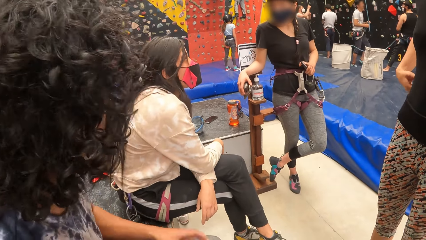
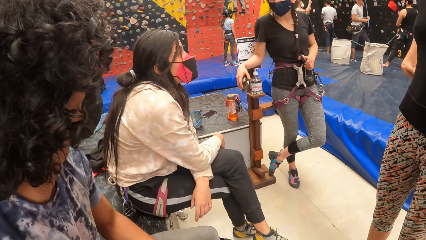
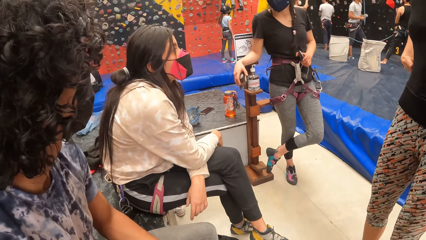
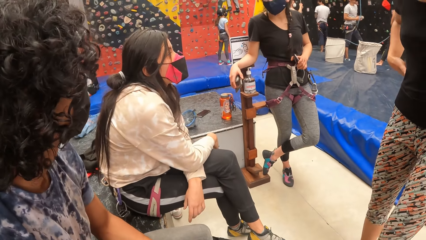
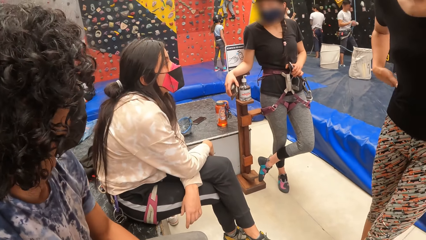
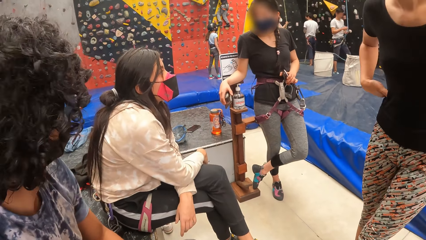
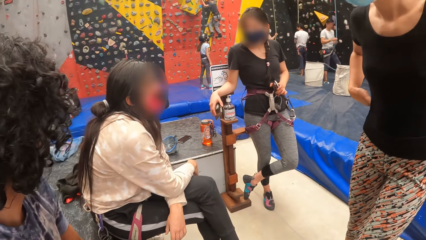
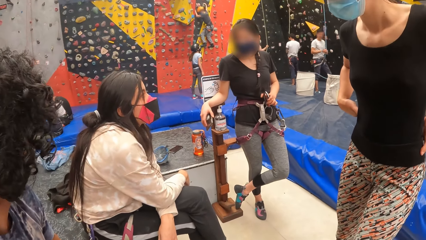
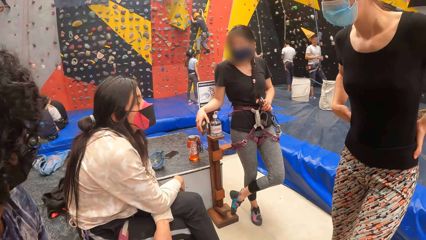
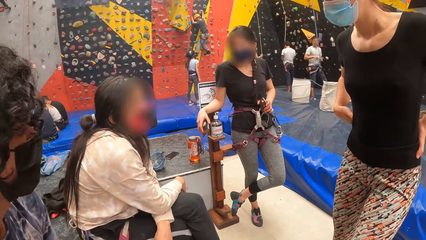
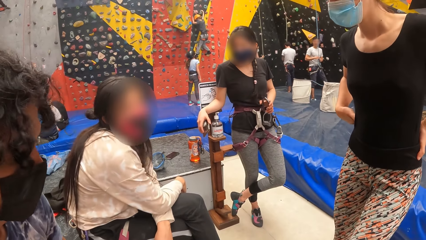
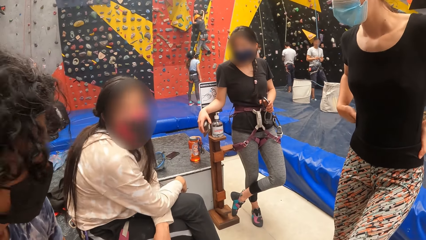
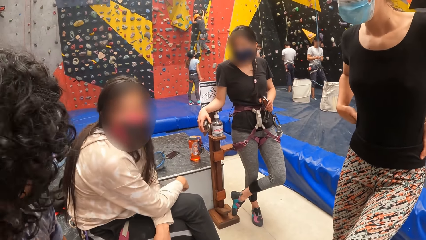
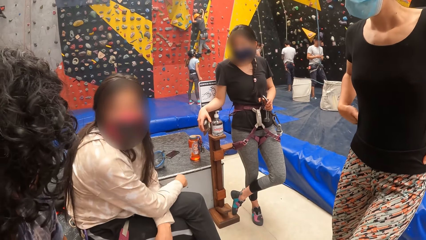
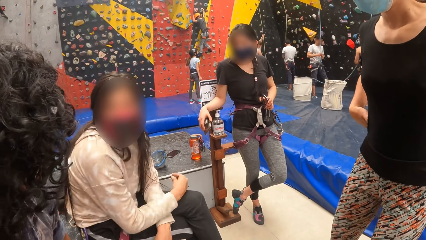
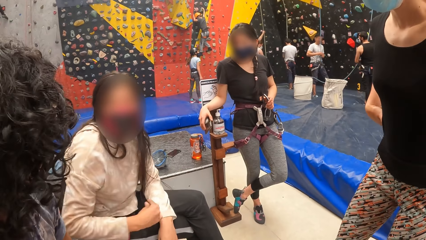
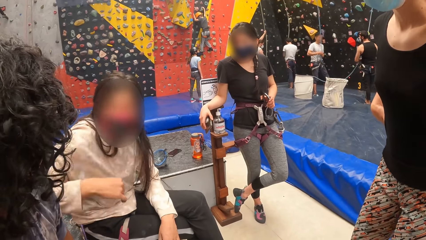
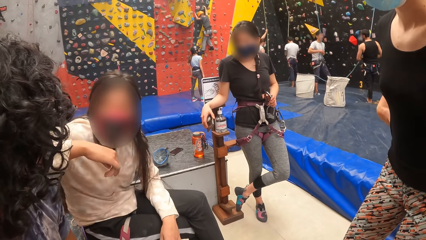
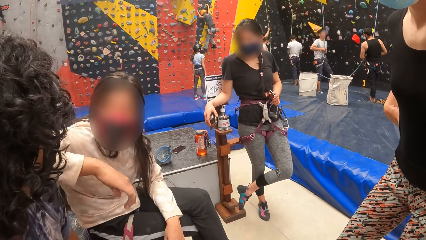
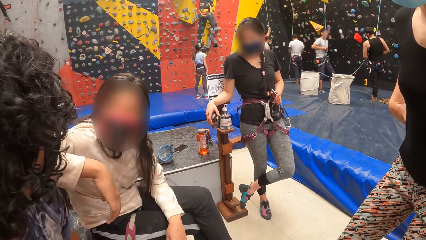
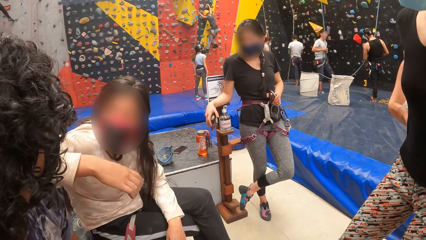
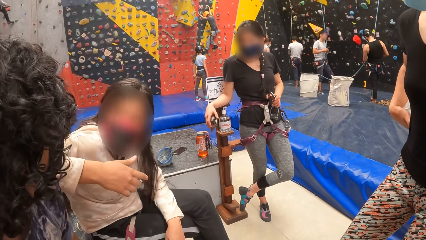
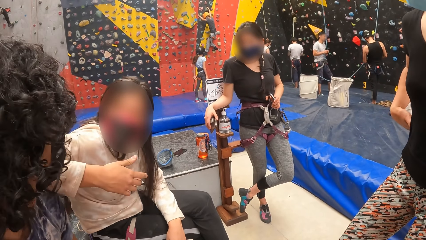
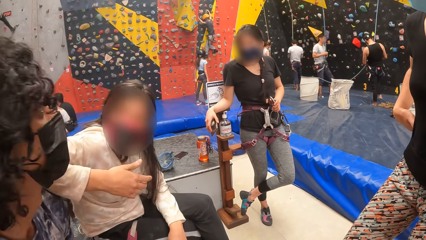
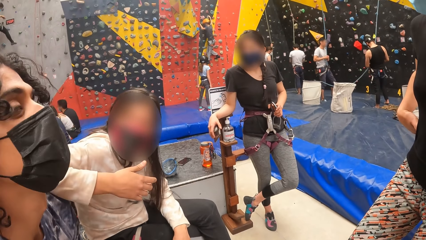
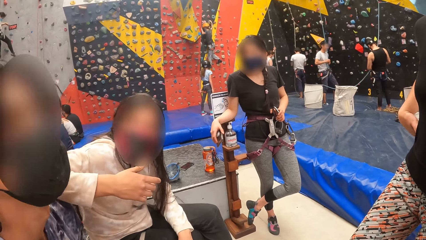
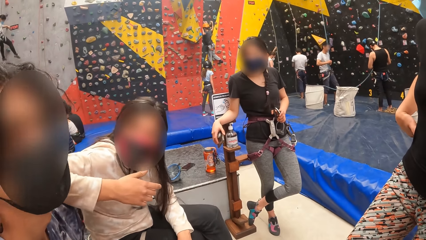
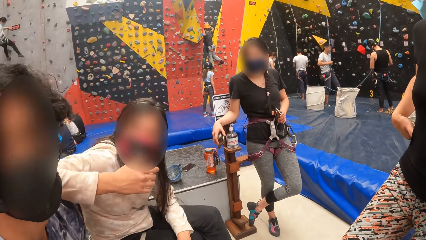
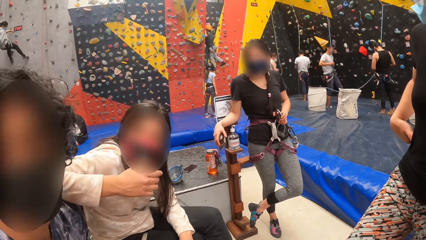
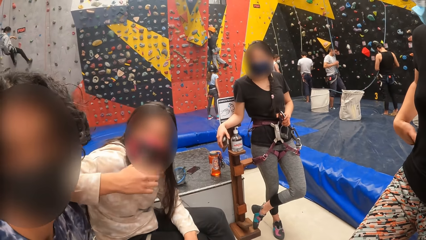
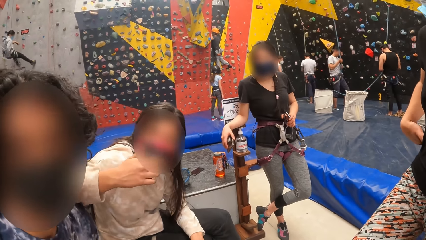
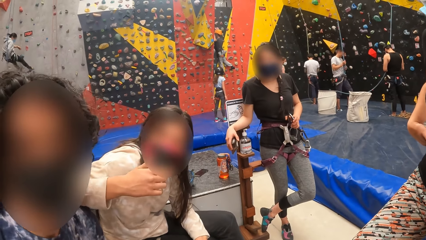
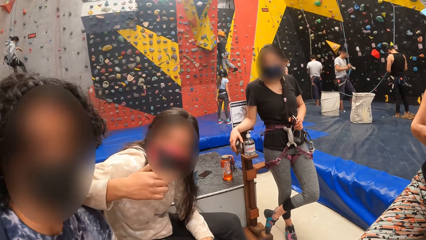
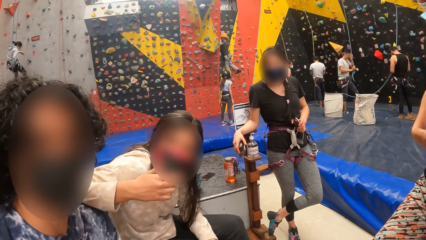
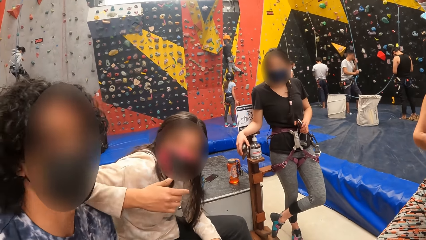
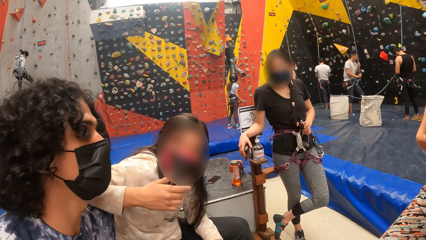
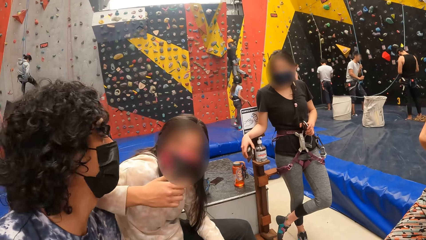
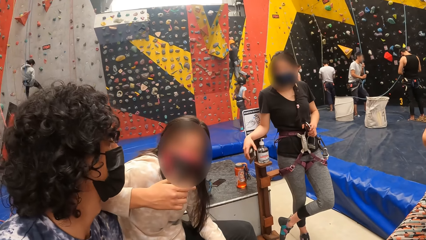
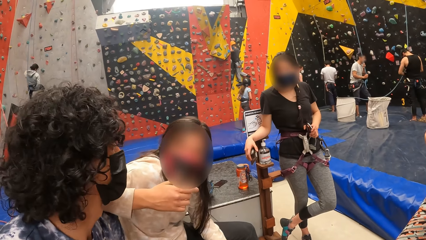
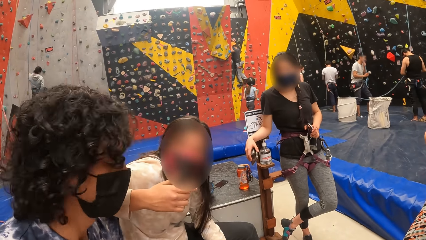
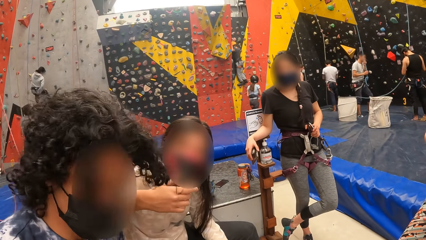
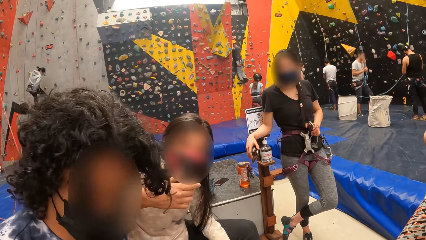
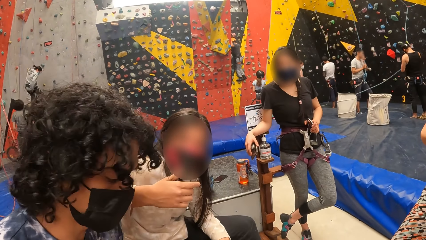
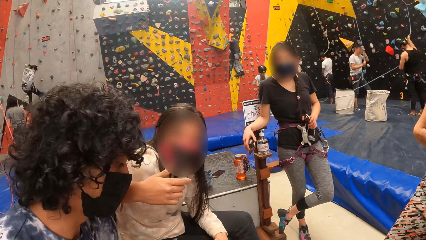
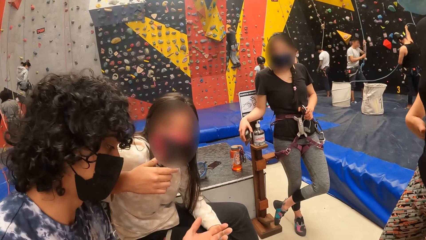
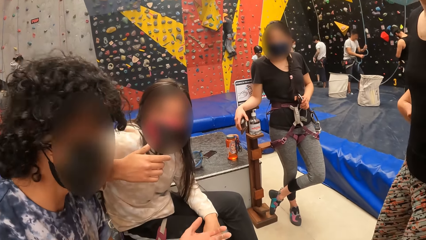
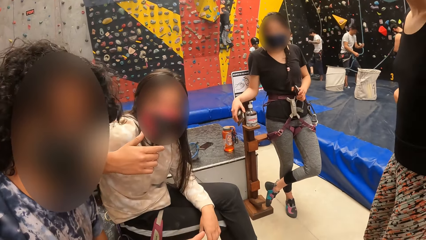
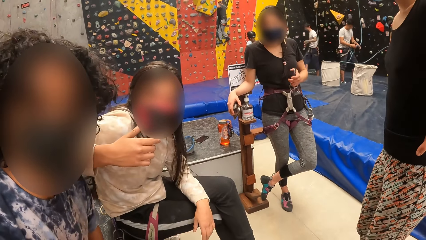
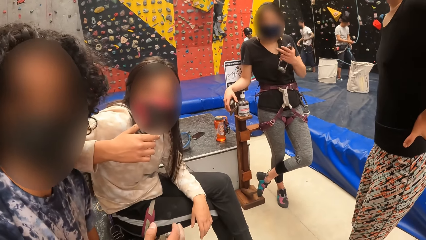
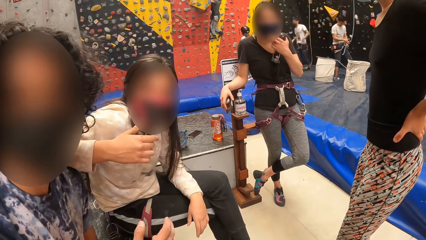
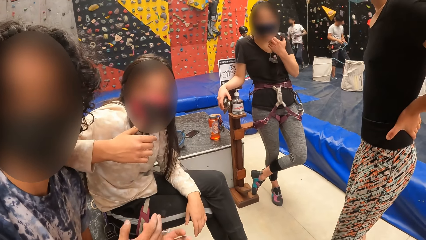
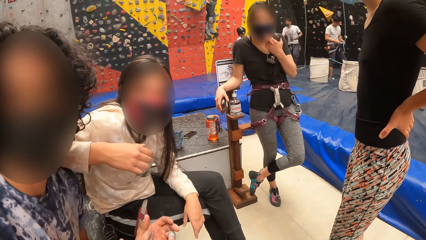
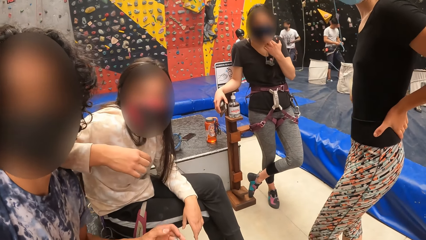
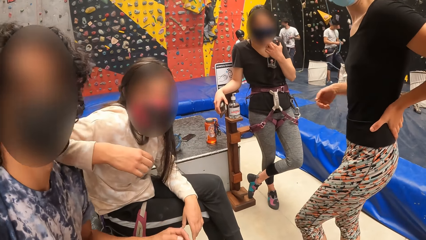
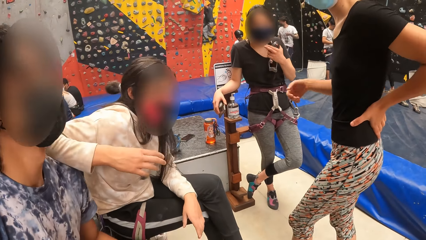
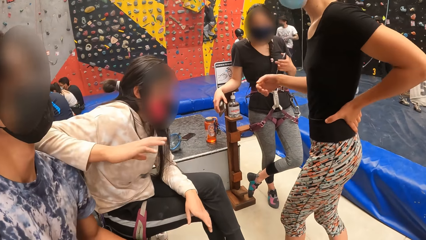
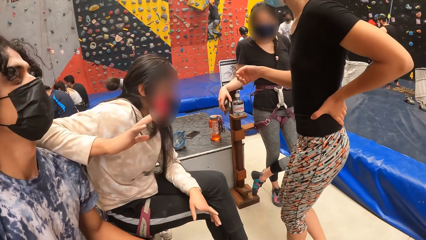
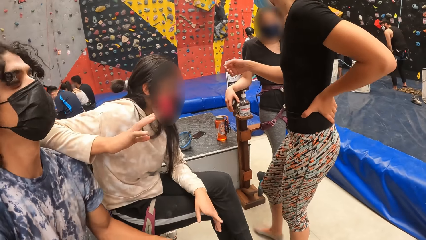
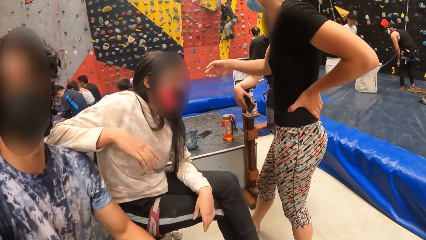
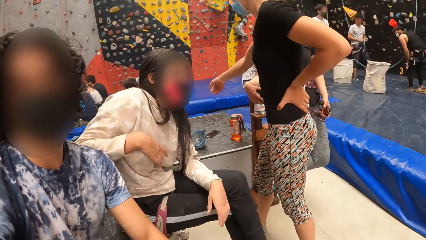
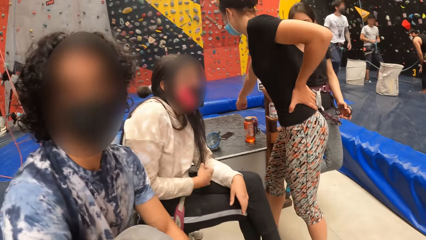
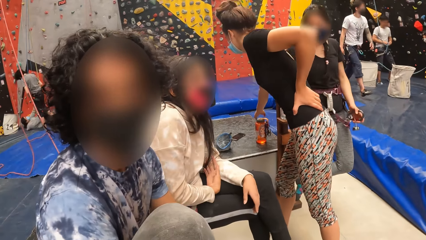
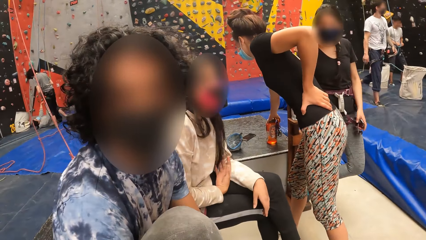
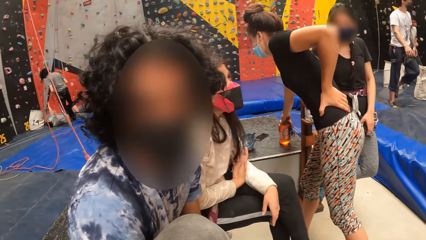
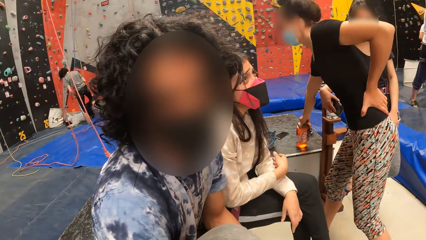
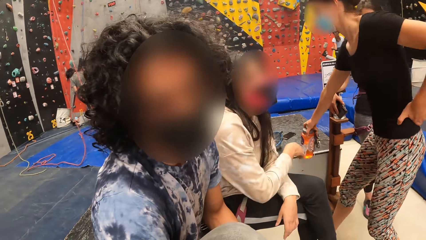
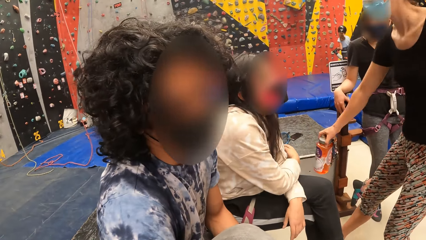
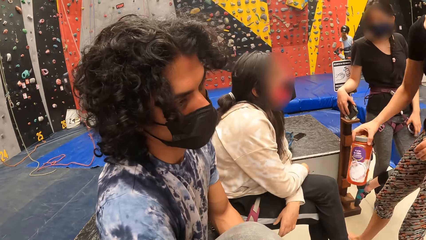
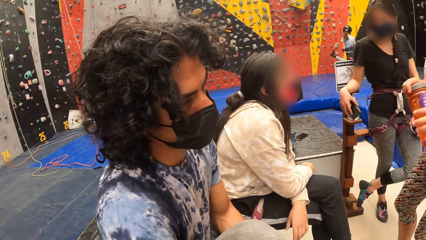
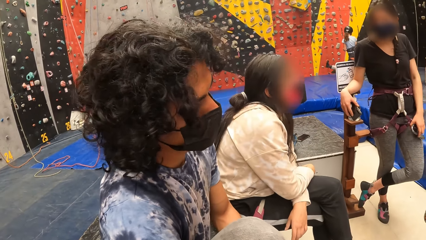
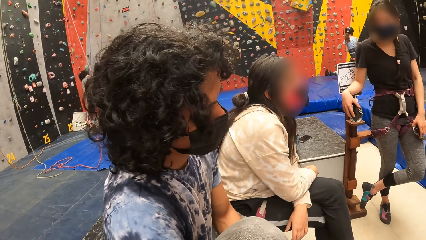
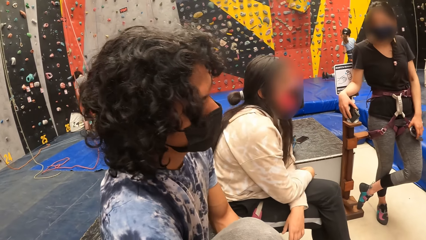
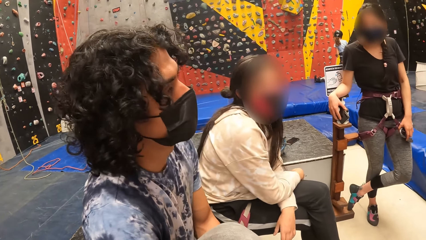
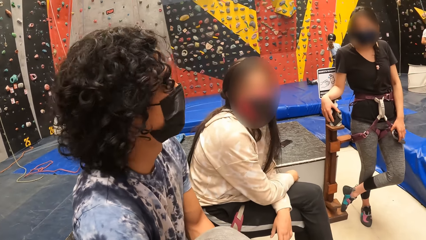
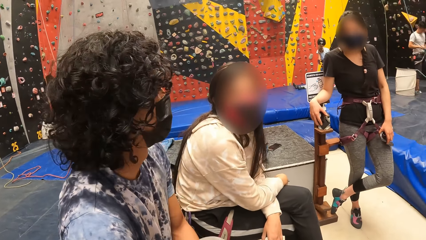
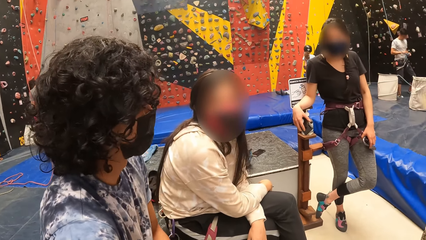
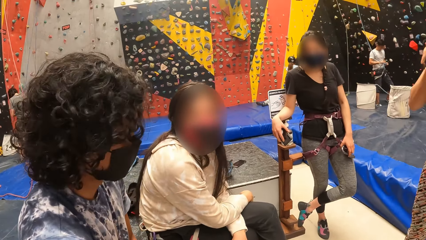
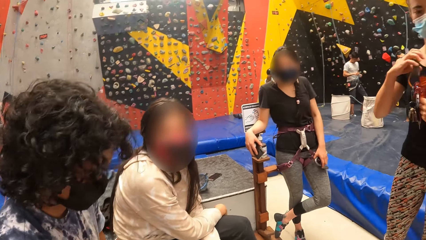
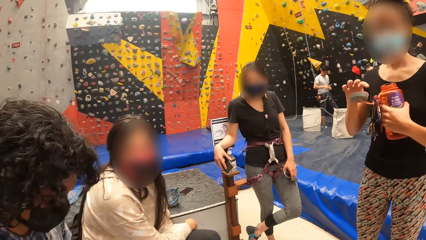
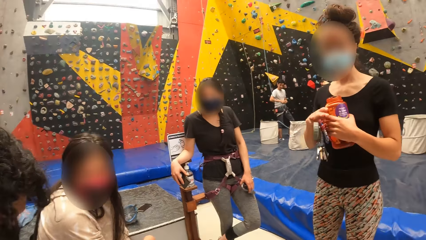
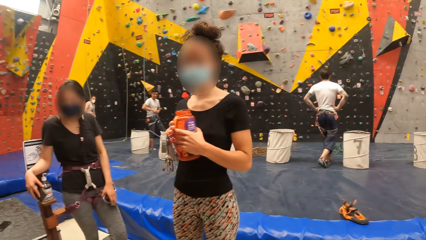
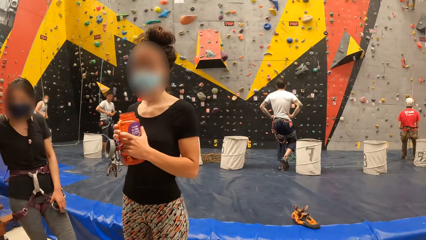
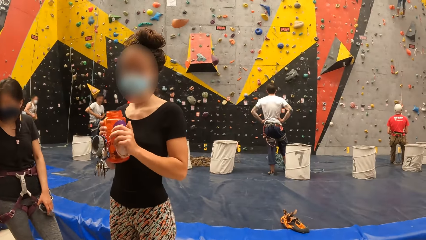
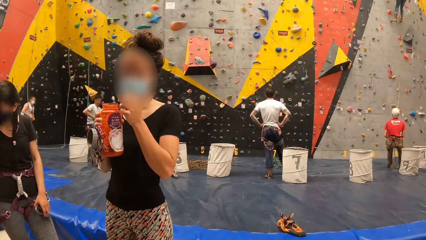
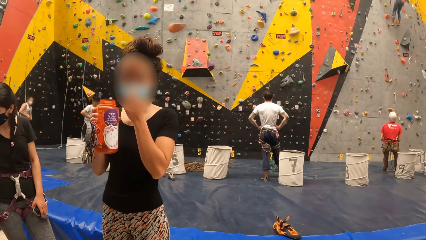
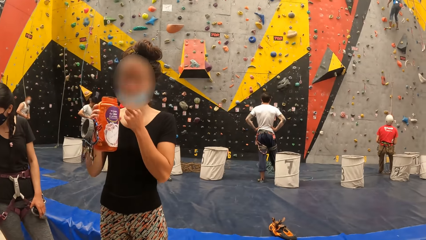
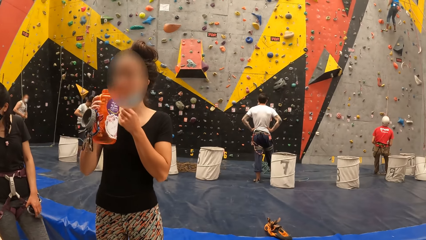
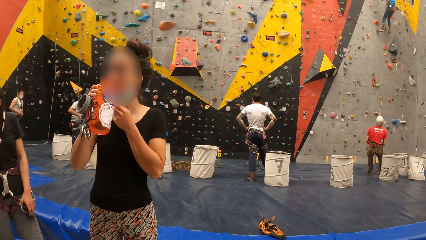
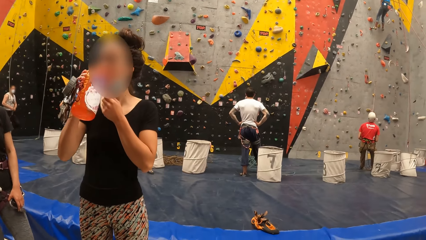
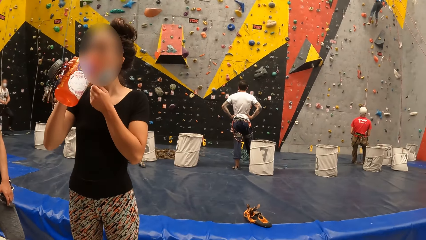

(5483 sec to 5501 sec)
A person touches another person. The second person puts her arm on the first person's shoulder. The second person interacts with the first person. A third person picks up a water bottle. The third person opens the water bottle and pulls down her facemask.
